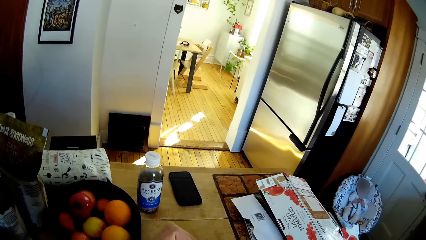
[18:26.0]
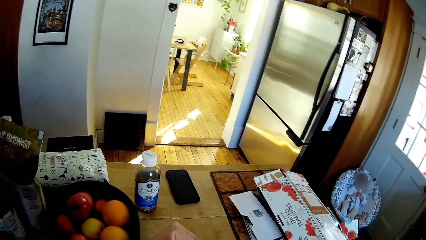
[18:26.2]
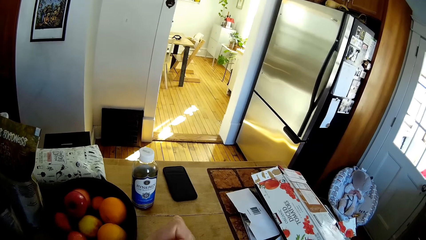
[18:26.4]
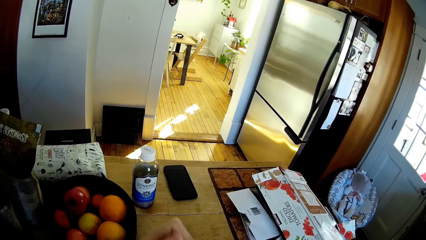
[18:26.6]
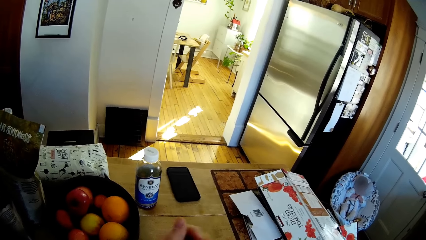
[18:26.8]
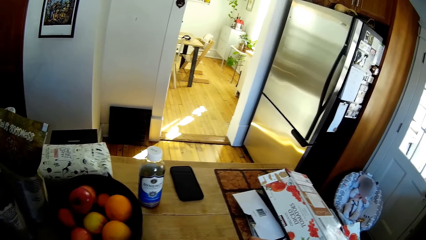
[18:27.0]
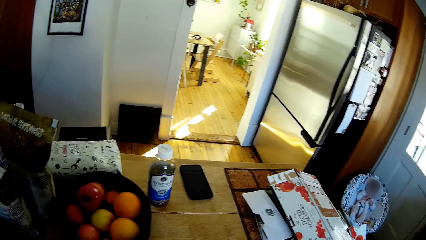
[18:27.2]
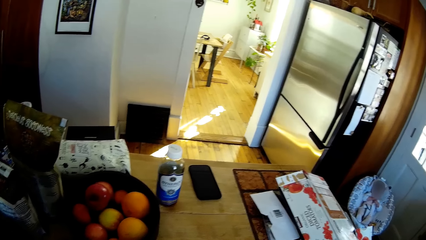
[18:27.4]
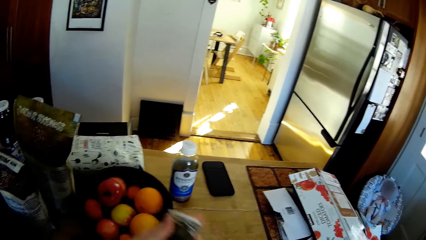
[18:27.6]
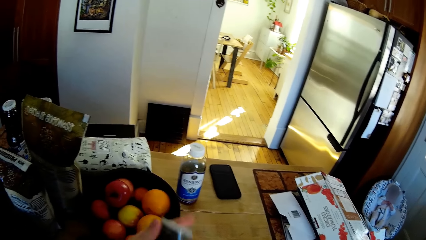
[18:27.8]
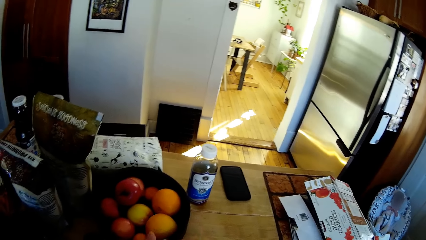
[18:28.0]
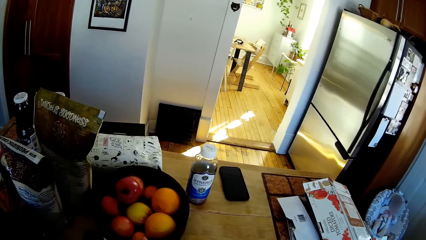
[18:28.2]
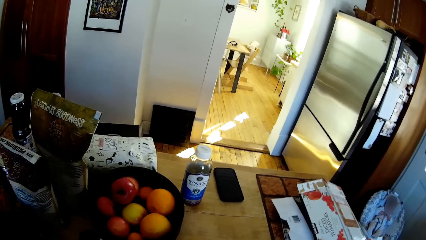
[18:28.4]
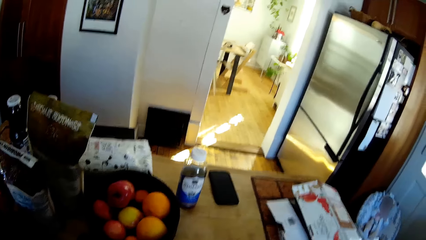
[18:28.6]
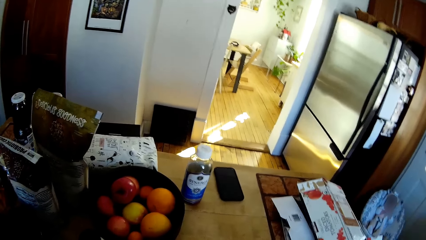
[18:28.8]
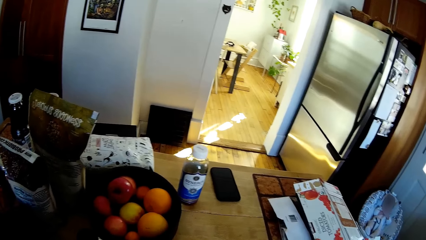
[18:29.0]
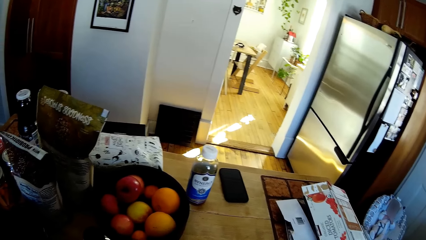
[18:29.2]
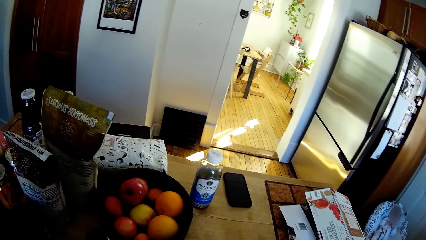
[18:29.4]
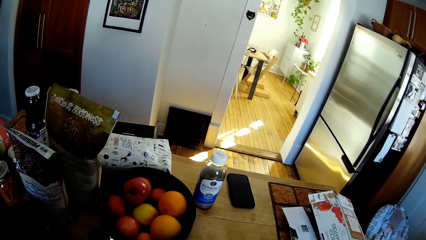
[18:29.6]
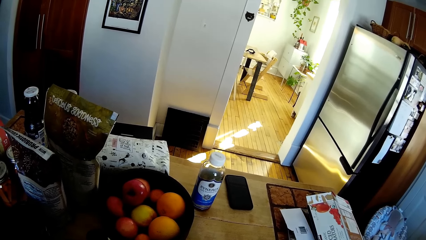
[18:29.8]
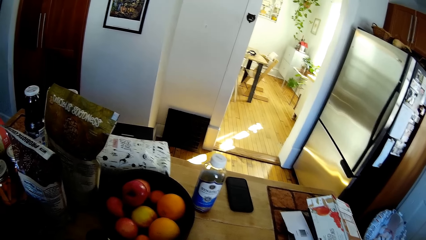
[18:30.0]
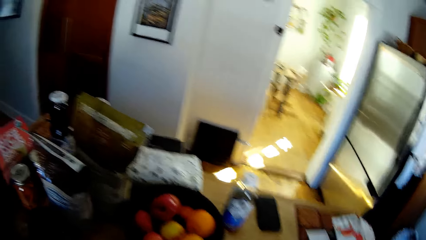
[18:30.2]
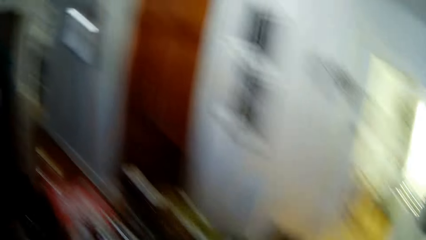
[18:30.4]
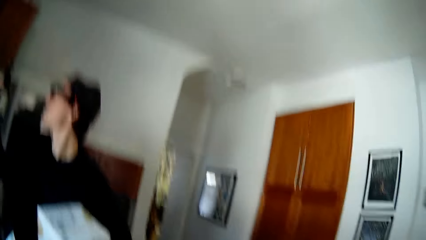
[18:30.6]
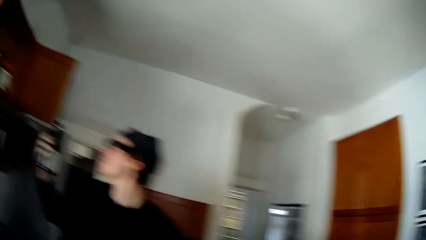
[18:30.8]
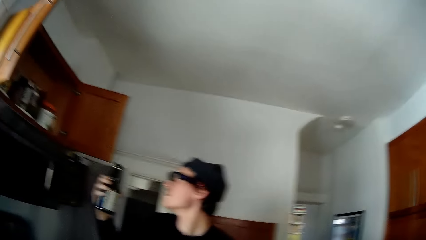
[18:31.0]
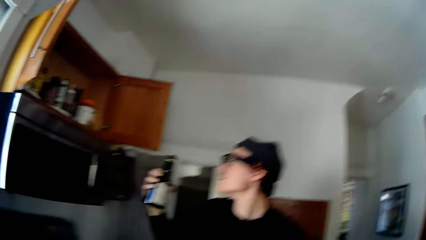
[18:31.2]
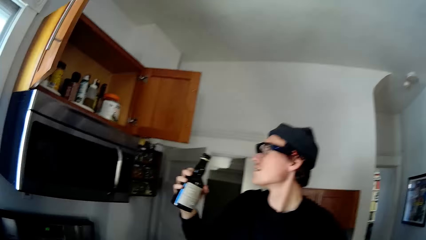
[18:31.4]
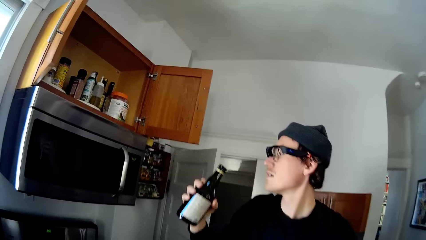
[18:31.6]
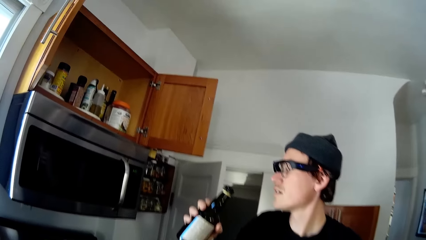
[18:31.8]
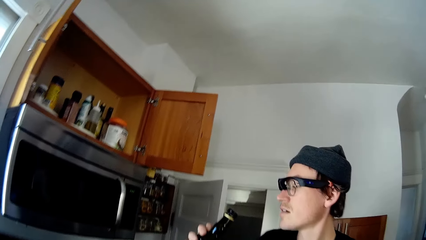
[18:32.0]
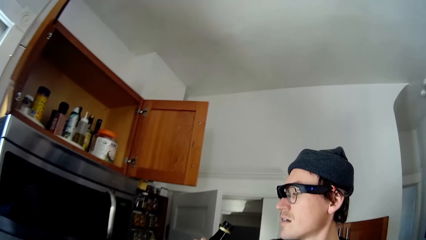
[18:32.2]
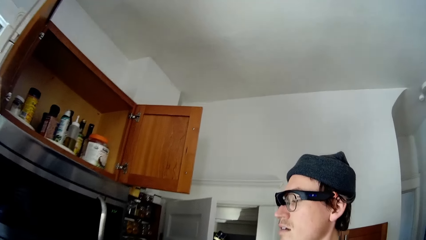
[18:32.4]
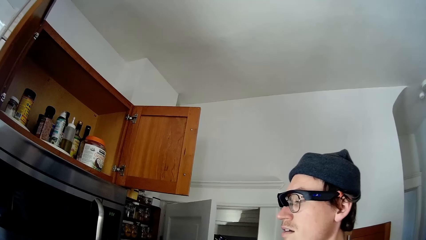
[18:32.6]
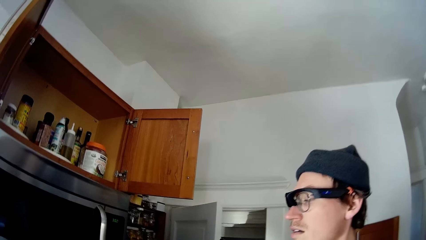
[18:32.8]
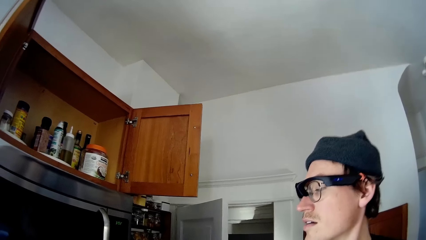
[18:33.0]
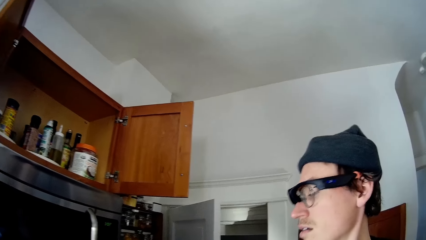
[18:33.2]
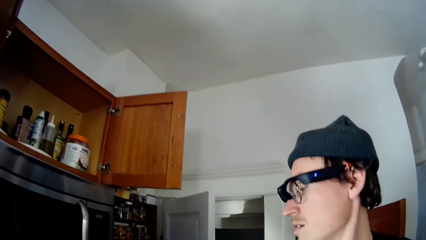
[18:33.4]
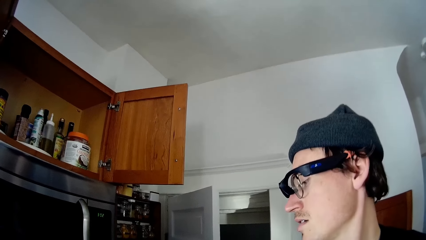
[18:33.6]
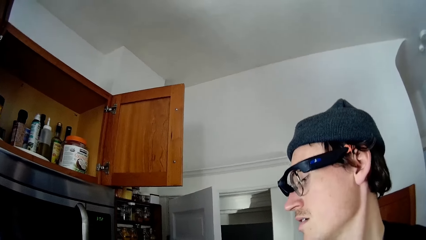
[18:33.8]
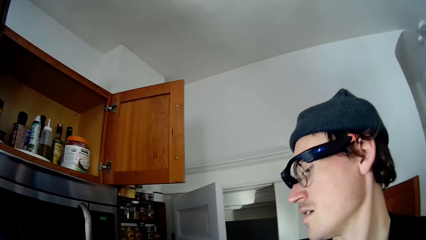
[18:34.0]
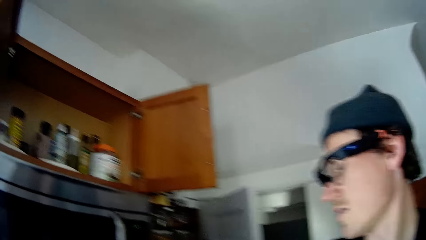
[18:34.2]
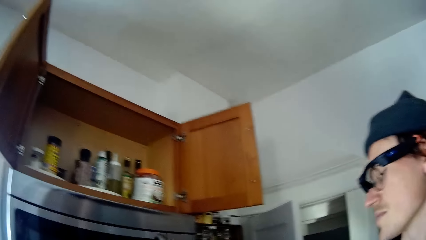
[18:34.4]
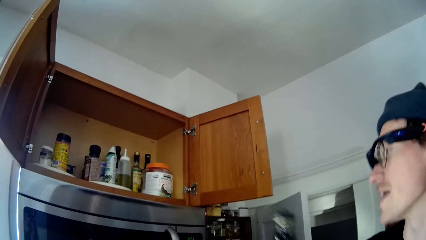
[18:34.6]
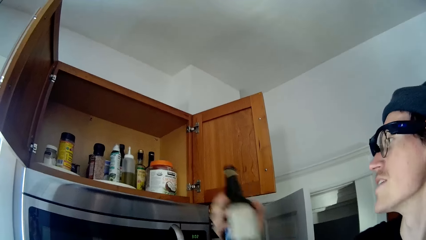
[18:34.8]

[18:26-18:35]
The camera wearer drops a jar of spice in her left hand on the table. She converses with a man.

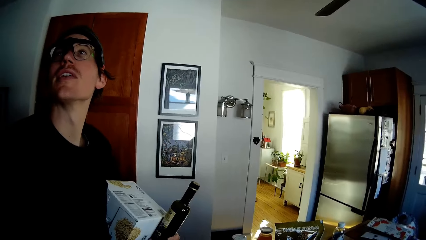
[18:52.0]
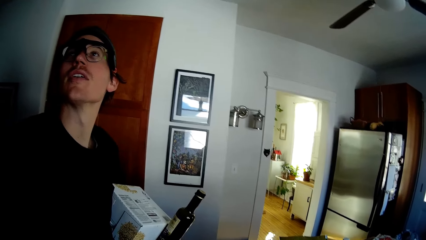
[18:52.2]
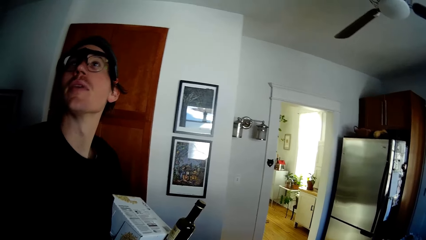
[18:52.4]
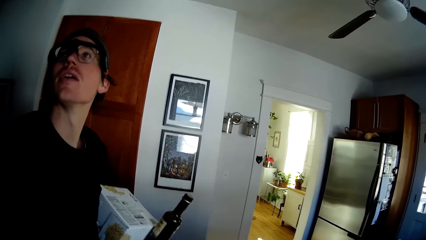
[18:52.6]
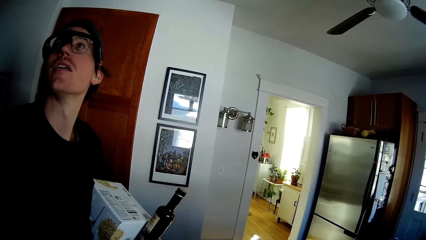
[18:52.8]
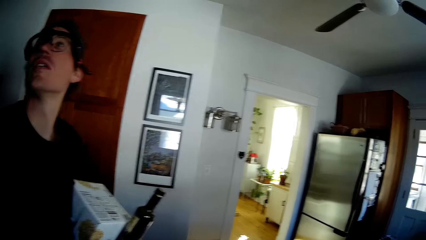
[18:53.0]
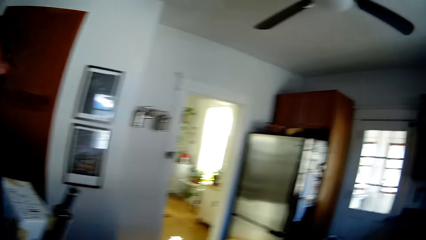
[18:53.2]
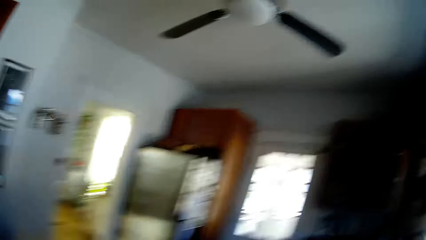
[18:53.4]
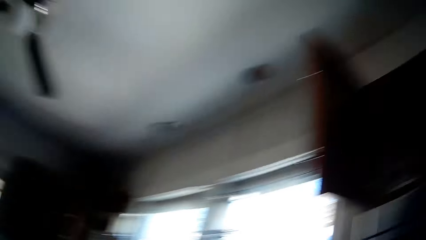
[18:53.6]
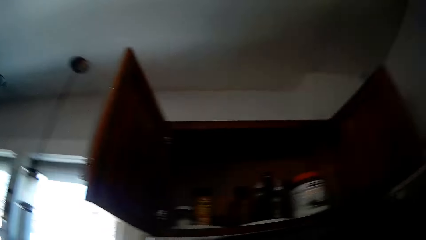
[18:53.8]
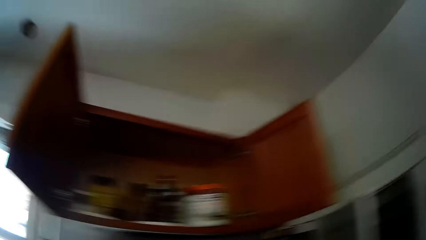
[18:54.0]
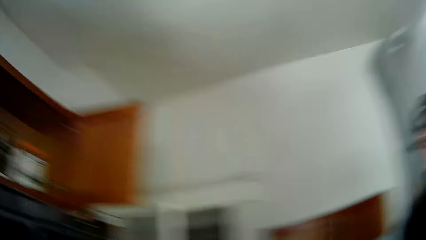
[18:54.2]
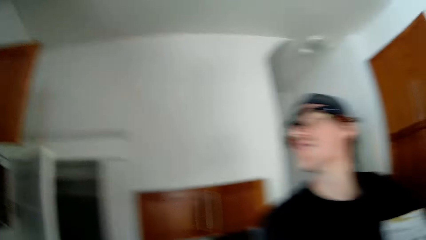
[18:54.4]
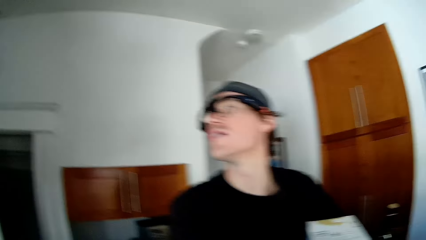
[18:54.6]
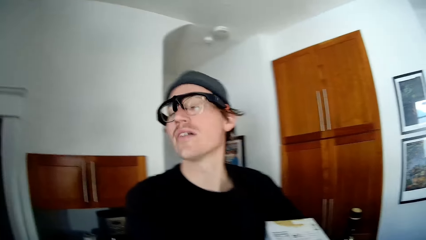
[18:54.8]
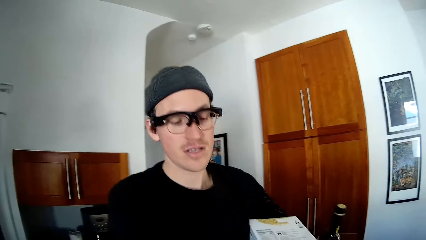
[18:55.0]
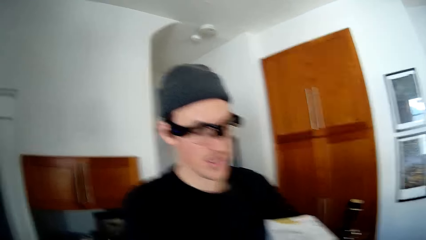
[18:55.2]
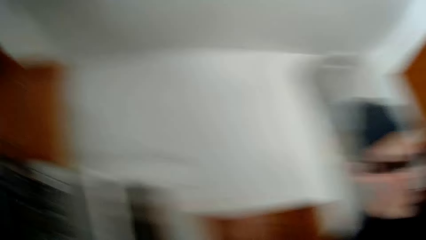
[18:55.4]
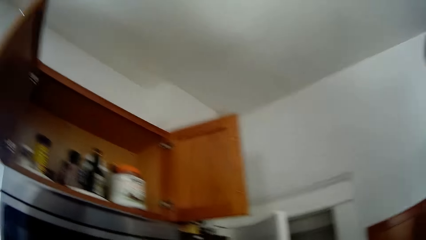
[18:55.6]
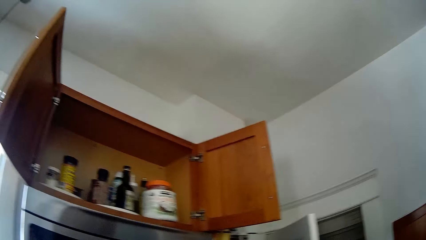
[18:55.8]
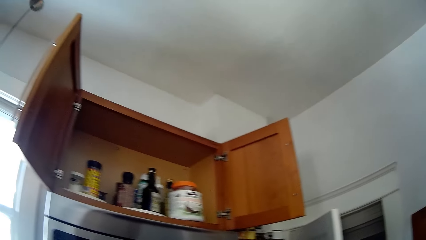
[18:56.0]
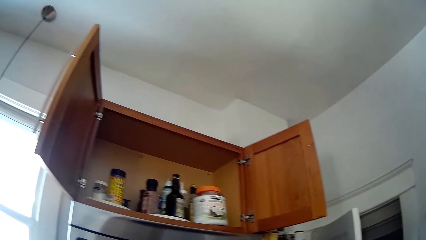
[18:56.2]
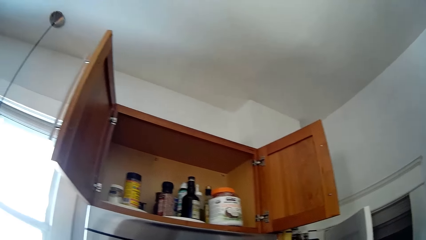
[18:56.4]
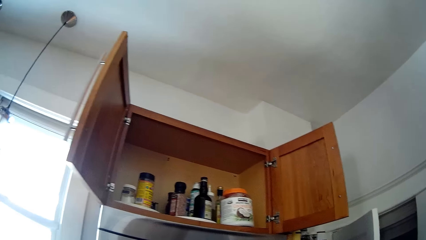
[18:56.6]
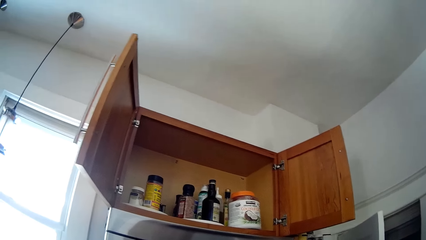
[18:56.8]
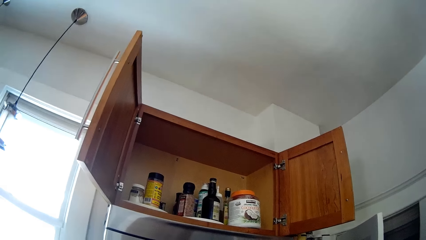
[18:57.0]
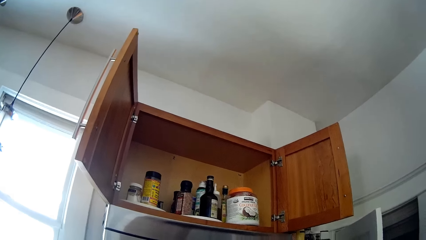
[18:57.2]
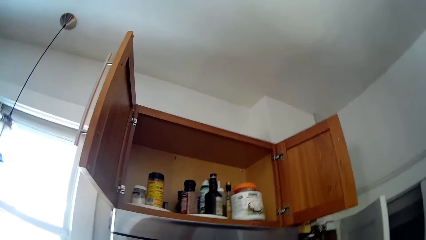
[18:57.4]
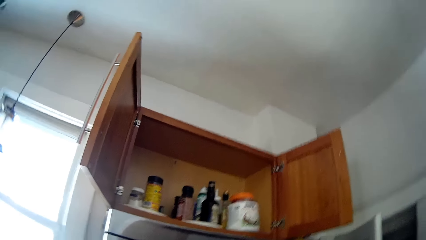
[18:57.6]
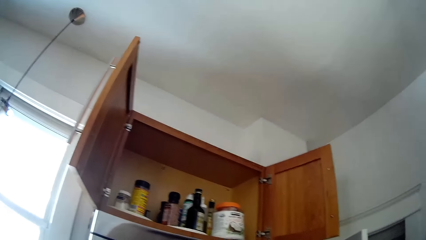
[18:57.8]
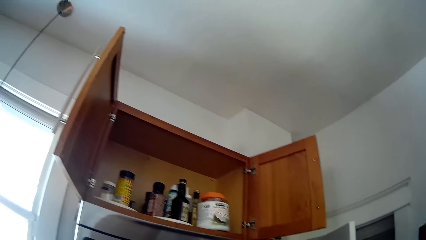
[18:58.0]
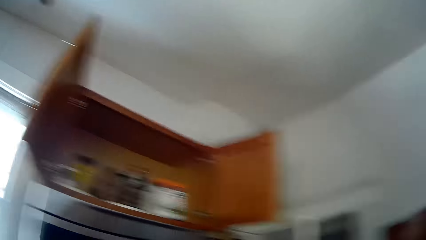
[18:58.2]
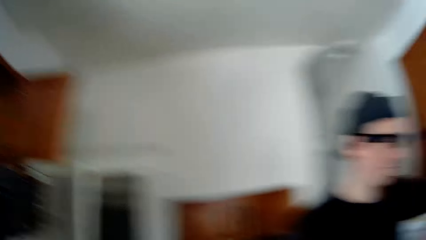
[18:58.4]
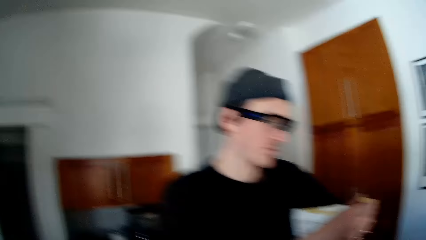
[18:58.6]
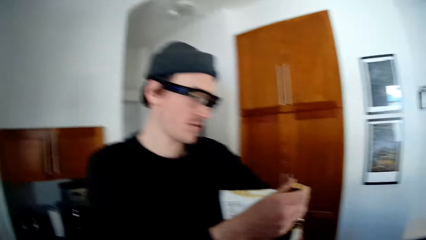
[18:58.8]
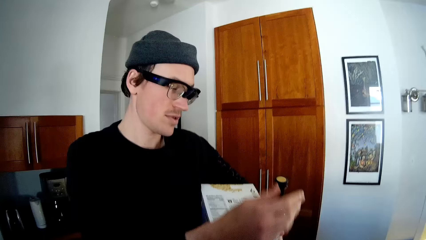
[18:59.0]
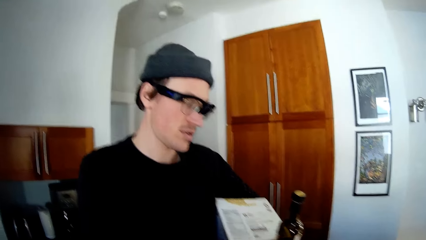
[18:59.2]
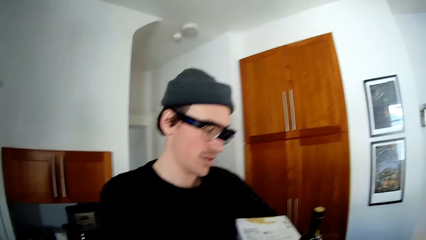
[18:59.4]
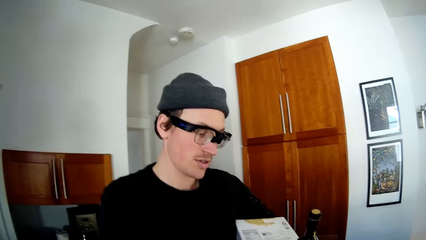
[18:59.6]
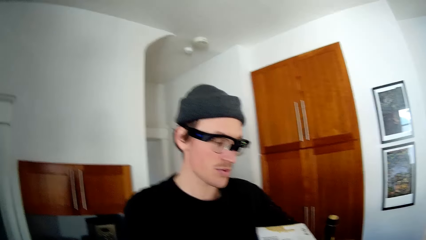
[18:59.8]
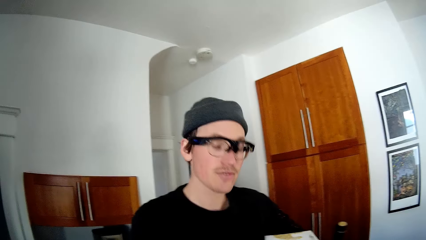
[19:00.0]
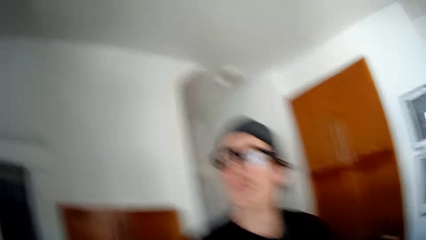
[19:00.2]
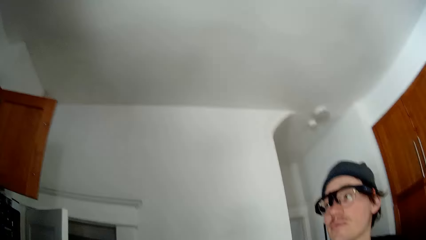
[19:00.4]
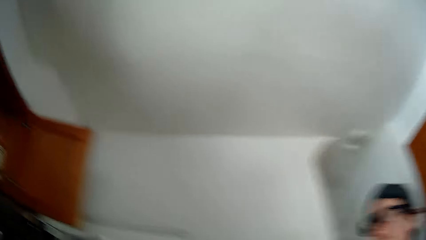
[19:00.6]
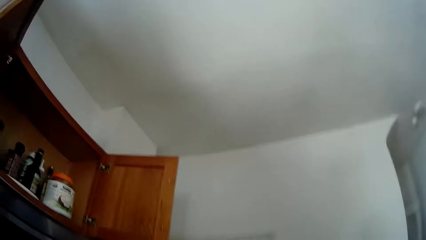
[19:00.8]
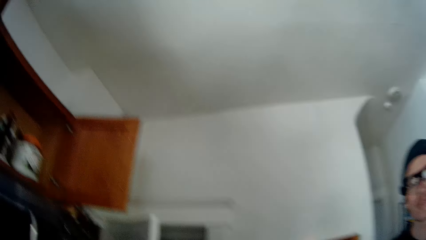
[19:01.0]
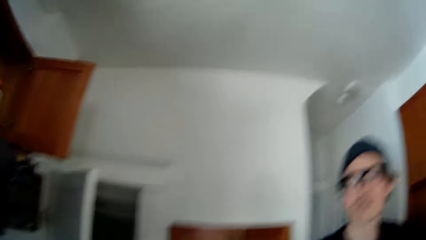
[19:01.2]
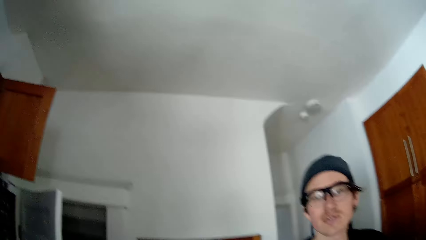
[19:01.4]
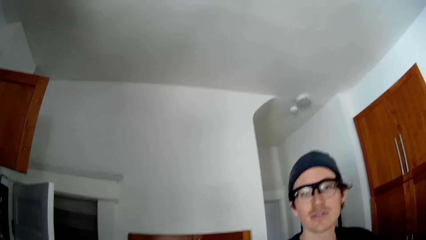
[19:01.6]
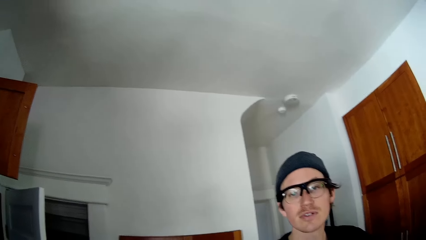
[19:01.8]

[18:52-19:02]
The camera wearer talks to a man.
